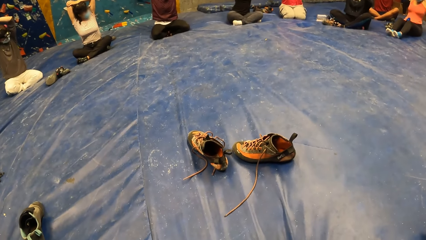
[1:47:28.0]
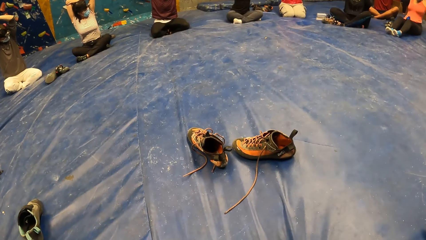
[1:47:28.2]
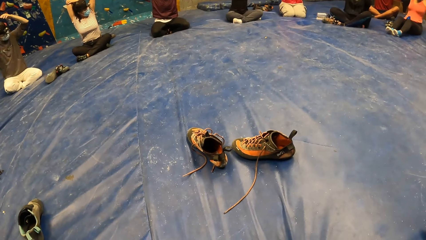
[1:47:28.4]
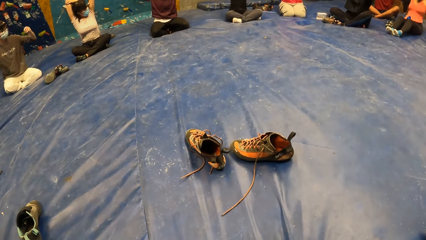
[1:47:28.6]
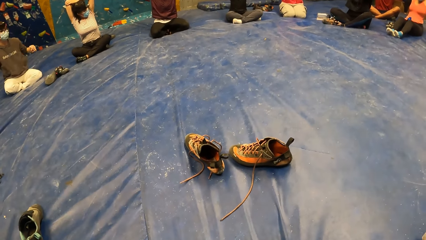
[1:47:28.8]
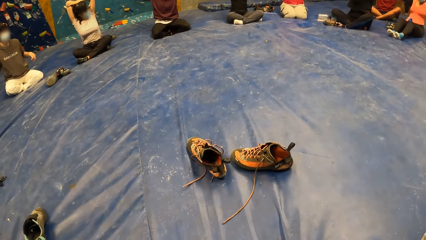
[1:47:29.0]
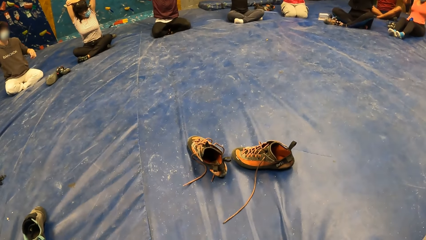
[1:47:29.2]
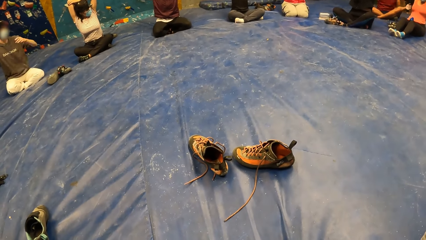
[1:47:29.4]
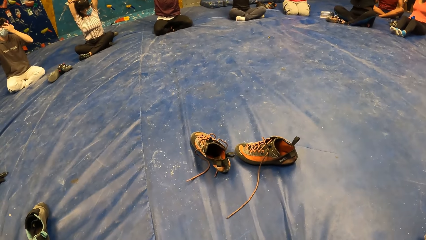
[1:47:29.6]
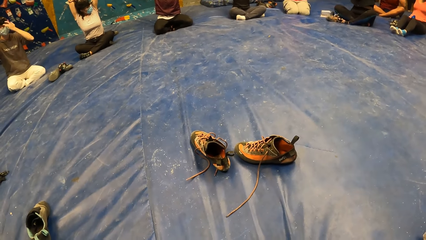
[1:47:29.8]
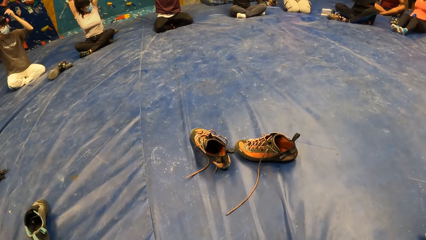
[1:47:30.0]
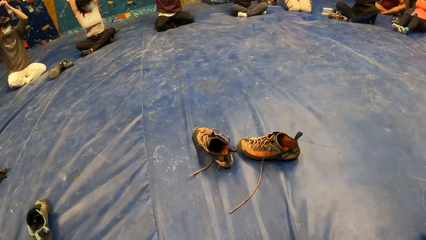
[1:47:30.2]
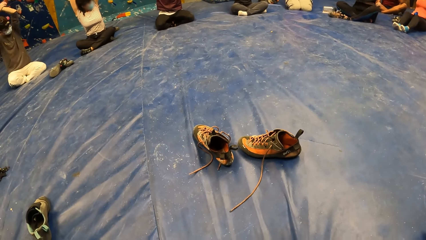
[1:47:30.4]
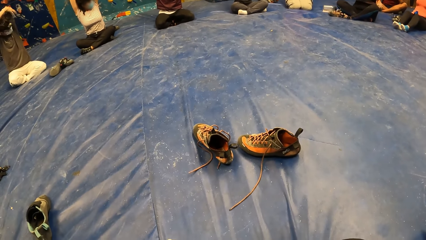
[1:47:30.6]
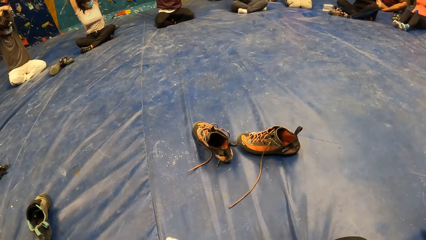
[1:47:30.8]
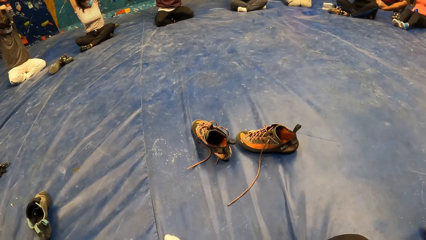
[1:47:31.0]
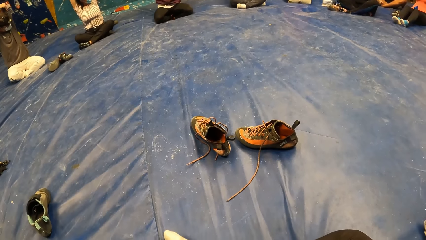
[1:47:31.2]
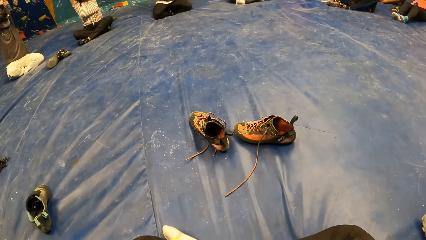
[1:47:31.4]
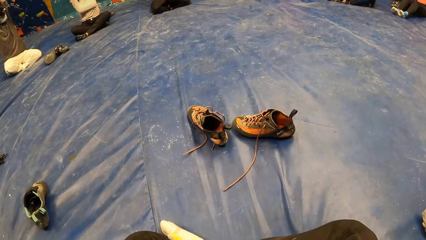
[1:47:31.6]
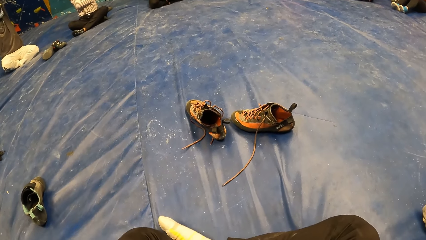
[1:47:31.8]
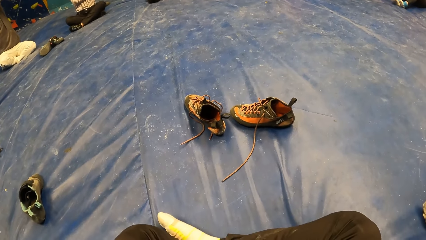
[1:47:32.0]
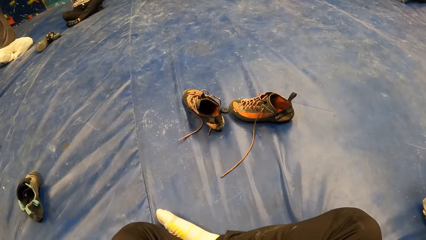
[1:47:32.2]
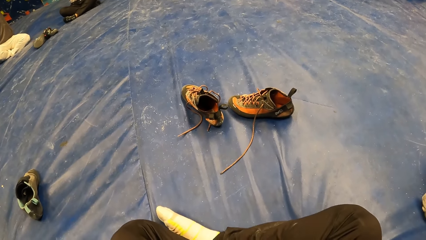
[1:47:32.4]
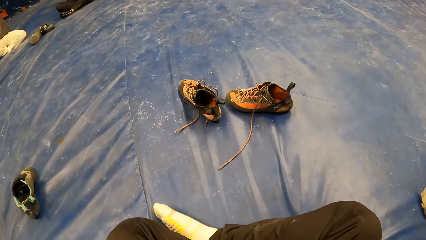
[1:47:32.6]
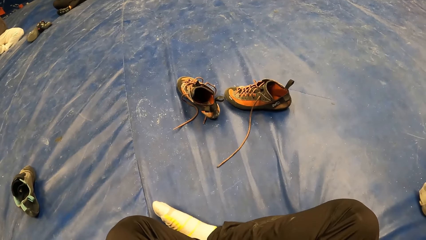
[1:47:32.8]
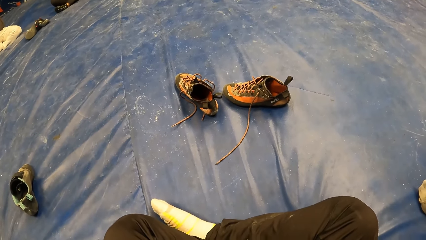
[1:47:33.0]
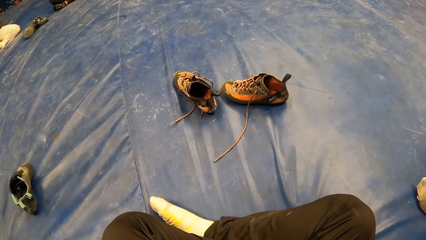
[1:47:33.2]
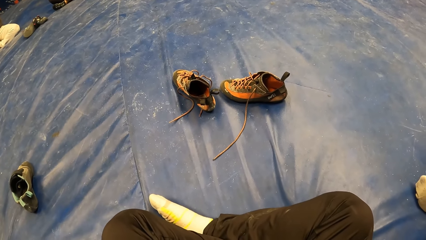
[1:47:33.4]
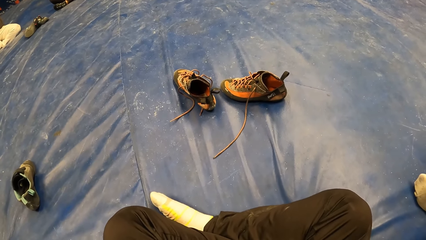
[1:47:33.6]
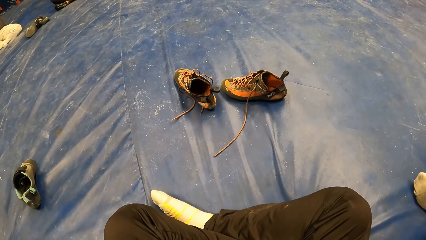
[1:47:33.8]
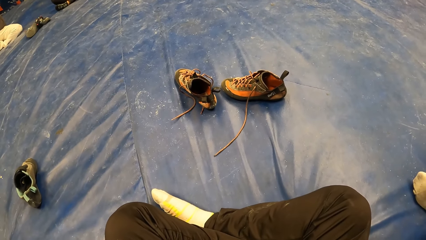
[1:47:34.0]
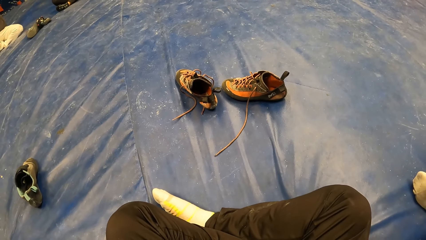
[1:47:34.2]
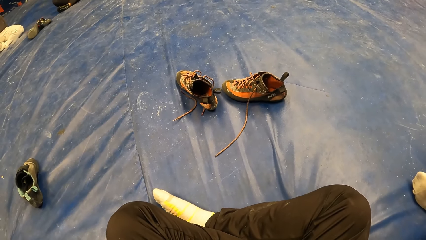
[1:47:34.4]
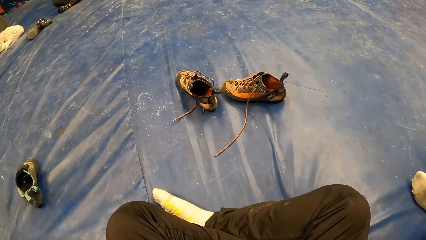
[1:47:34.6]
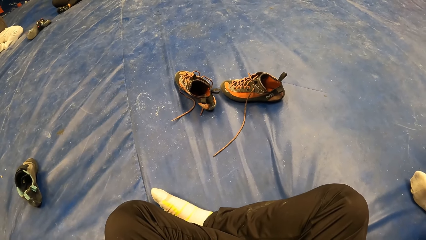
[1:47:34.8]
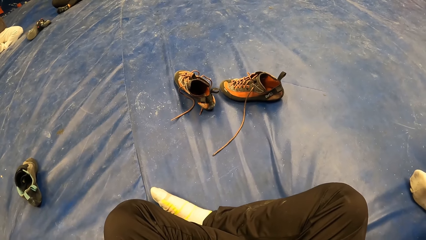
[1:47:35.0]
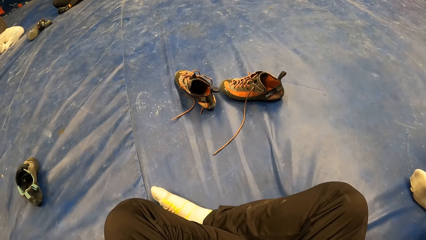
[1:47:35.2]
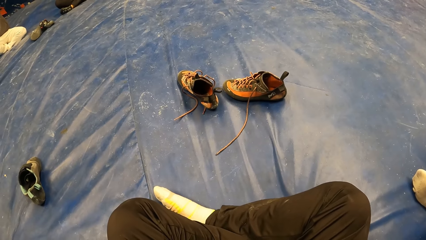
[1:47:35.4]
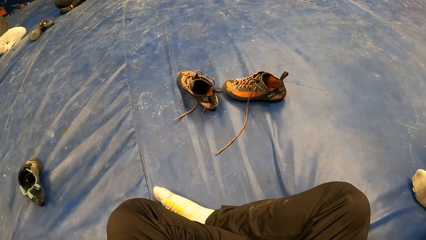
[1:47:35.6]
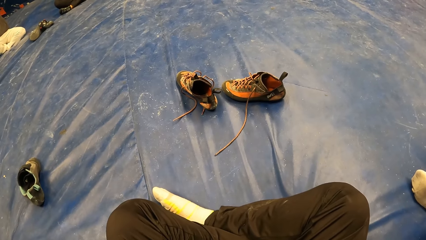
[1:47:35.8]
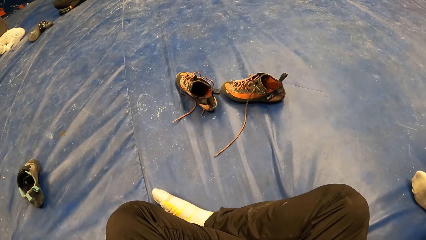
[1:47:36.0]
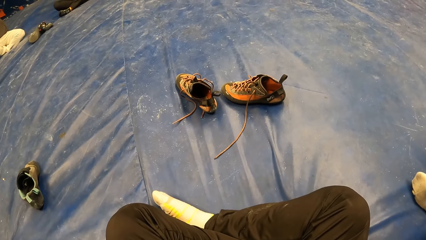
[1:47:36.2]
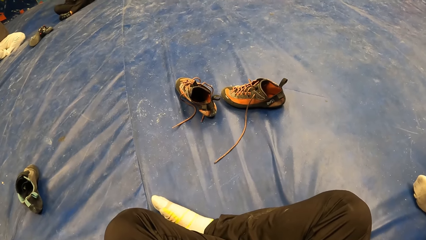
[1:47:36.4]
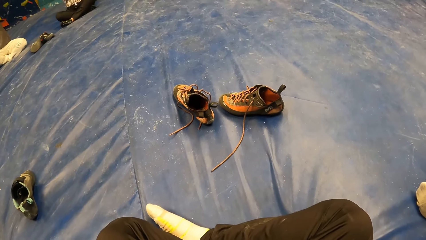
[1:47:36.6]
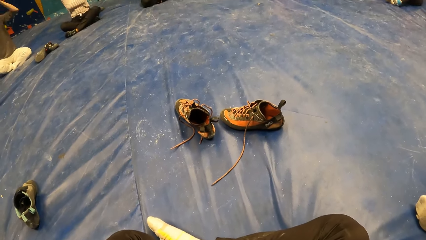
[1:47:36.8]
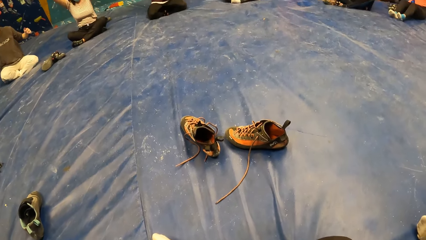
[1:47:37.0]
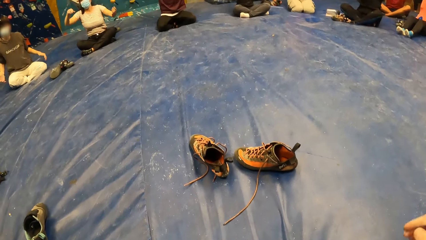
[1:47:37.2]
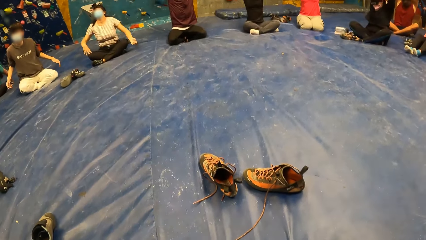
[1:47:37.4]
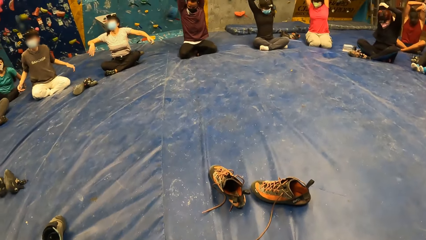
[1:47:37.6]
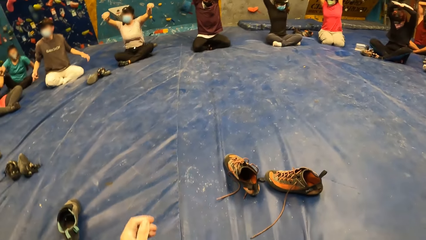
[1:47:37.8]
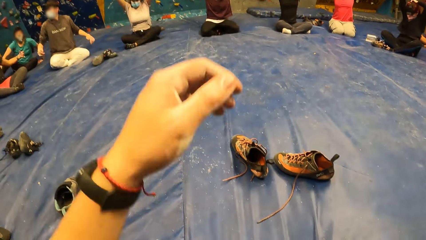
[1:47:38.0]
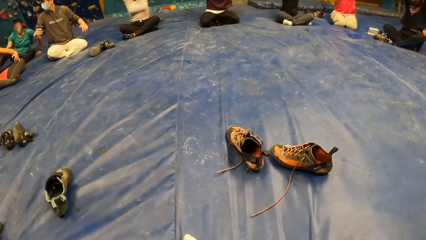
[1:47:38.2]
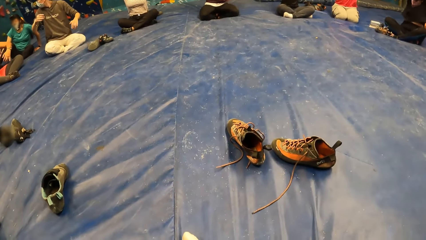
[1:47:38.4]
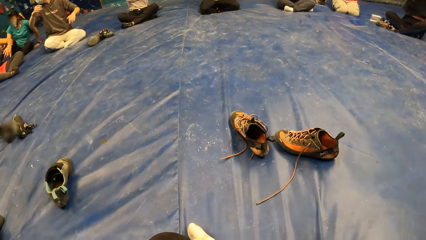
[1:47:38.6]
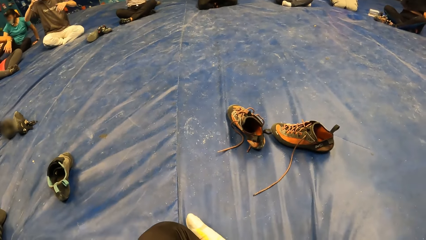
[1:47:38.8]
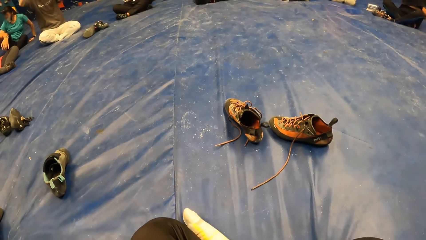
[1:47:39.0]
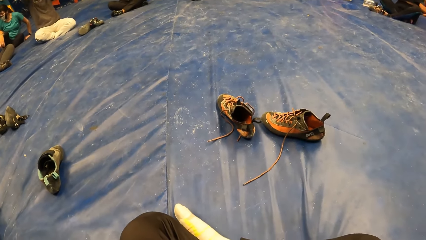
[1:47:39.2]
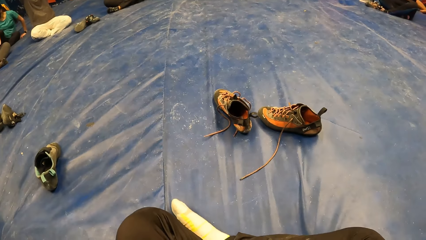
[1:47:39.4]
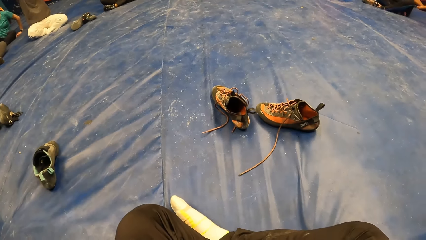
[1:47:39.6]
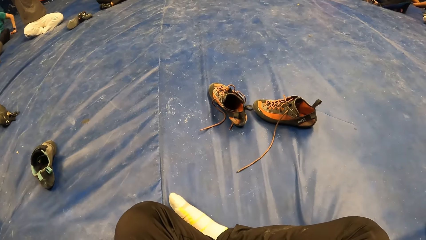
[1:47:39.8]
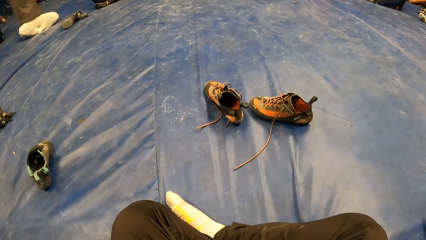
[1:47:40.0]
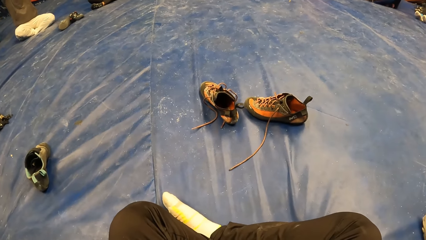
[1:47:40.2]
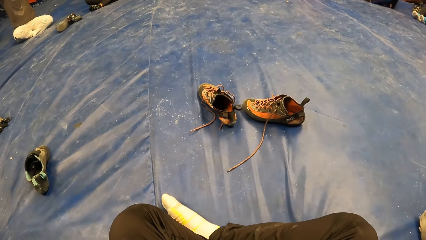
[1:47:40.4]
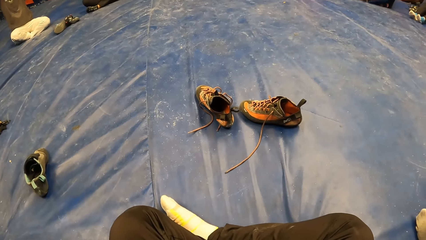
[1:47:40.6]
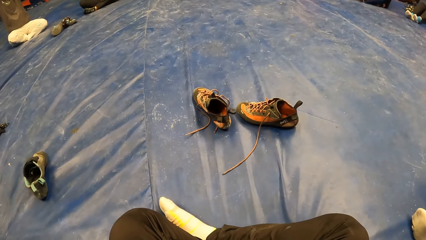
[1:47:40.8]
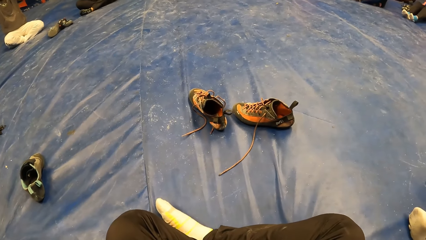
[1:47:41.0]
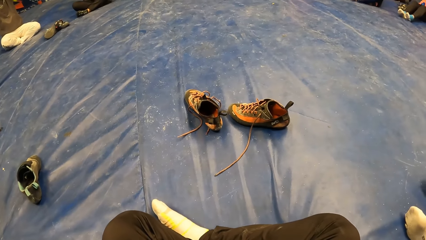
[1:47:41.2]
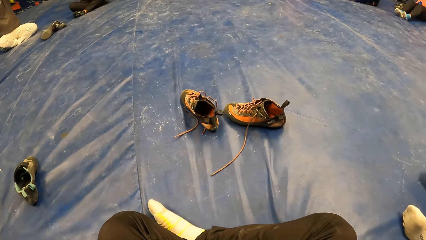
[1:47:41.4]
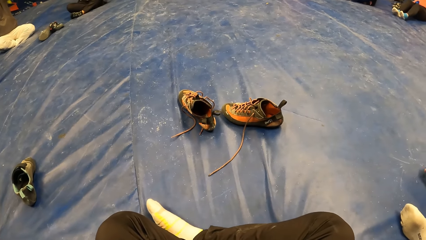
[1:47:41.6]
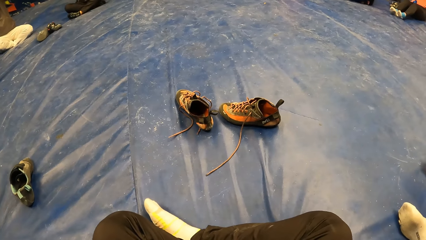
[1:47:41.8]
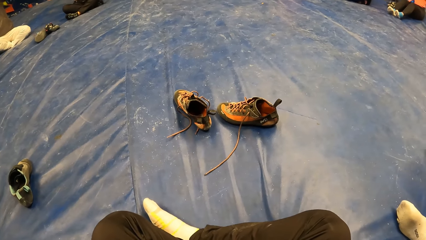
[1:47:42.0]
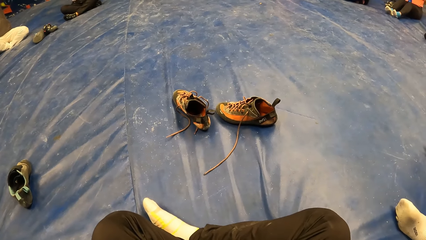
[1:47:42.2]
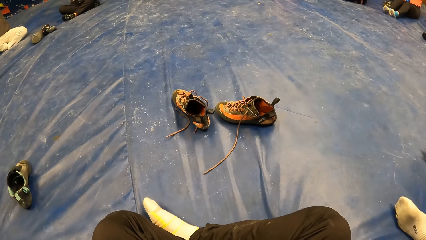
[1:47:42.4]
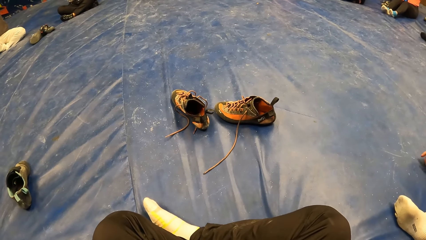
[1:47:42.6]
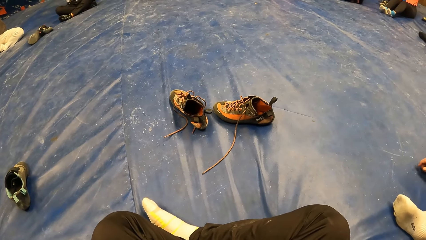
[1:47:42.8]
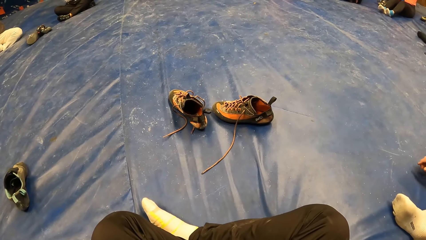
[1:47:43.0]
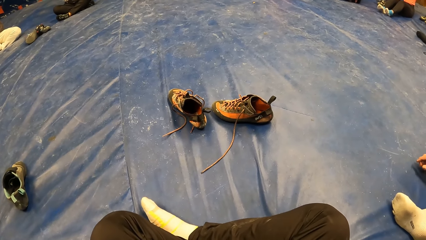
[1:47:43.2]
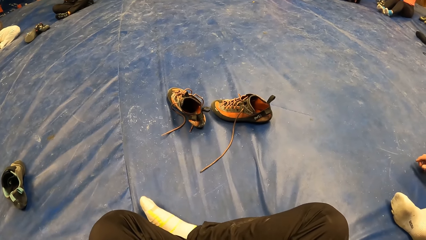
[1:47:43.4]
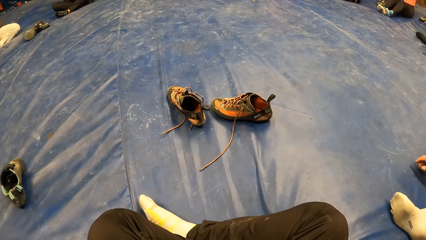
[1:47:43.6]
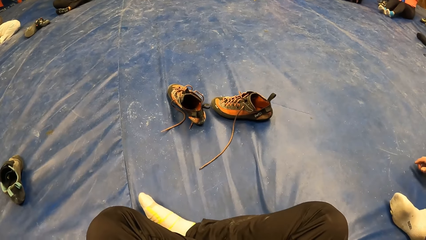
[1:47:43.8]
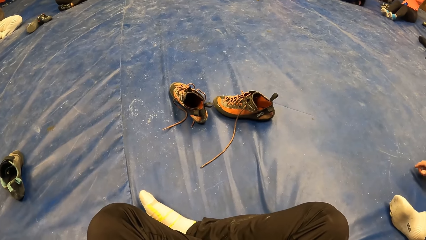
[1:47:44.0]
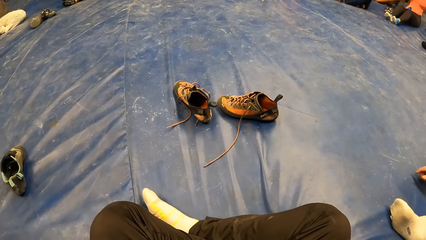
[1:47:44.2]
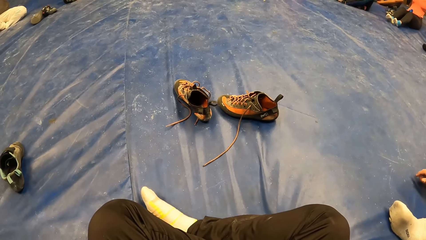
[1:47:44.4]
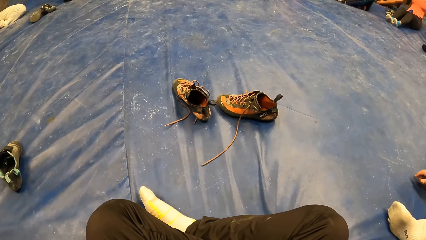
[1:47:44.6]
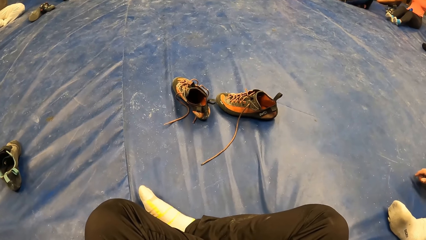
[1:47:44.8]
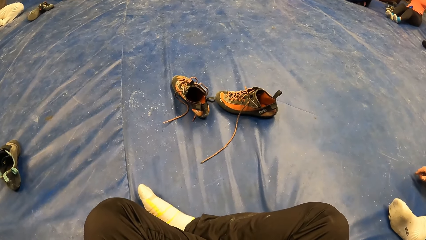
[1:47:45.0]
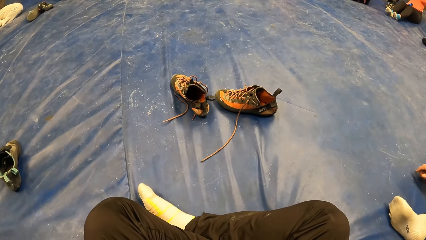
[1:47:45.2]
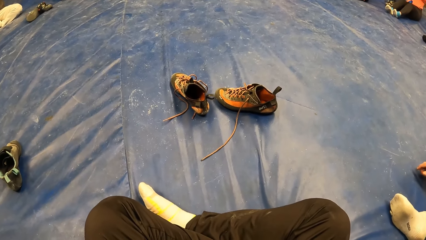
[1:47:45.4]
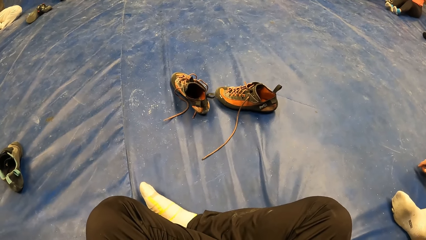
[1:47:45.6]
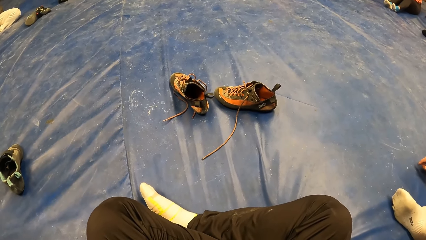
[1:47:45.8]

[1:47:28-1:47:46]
The camera wearer sits down.
